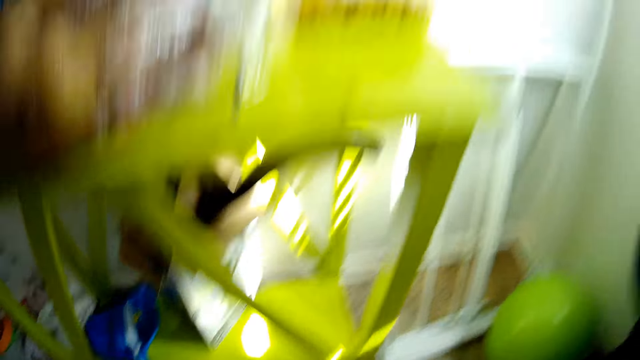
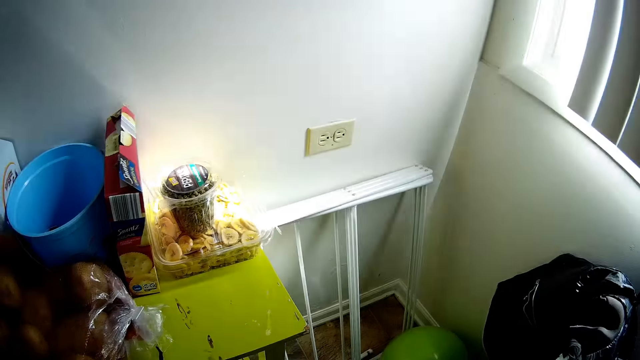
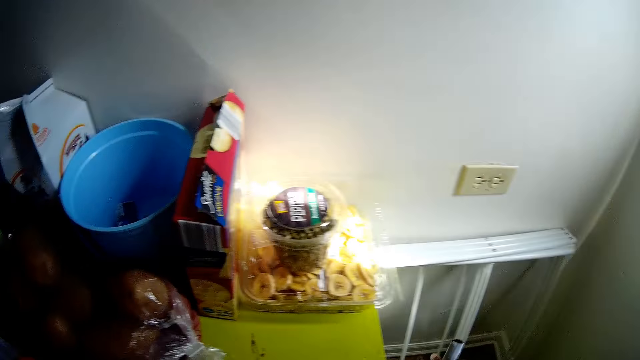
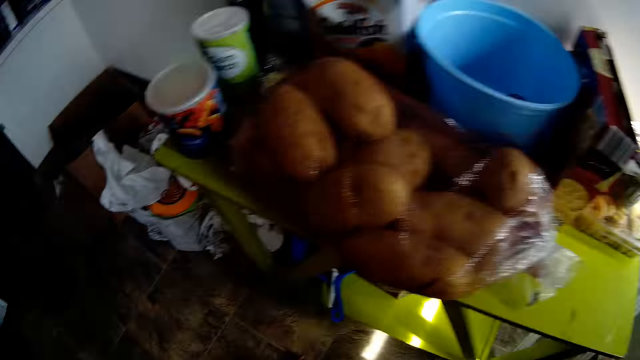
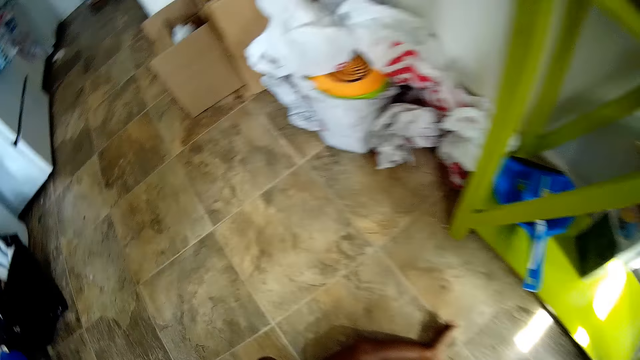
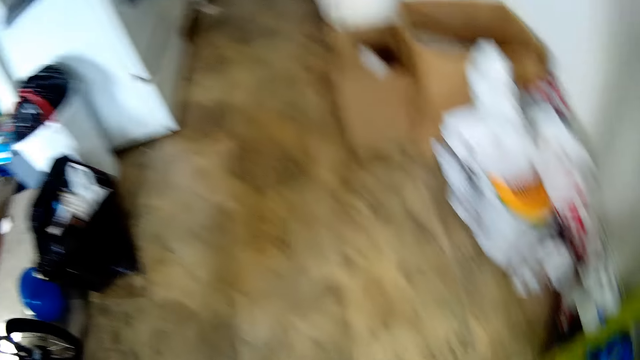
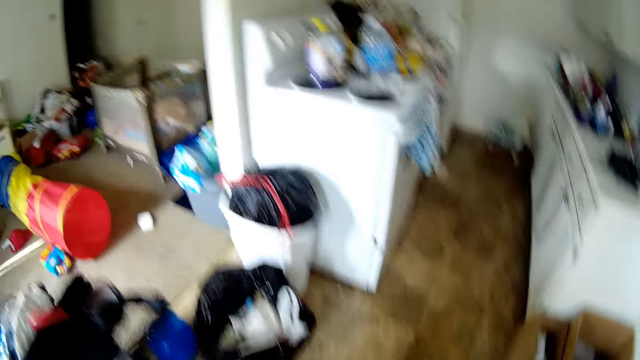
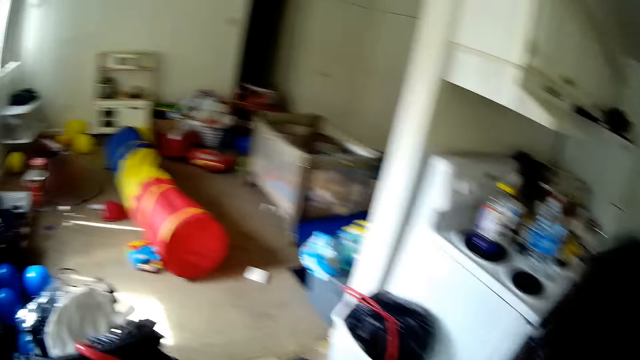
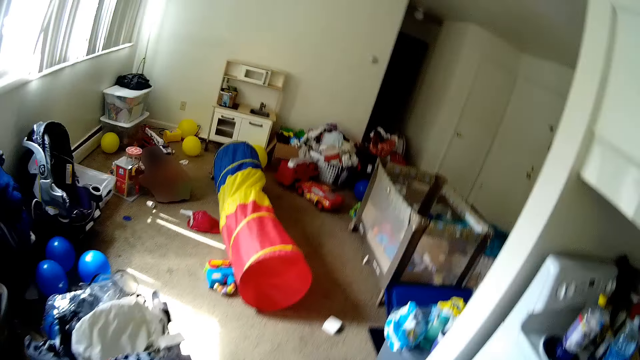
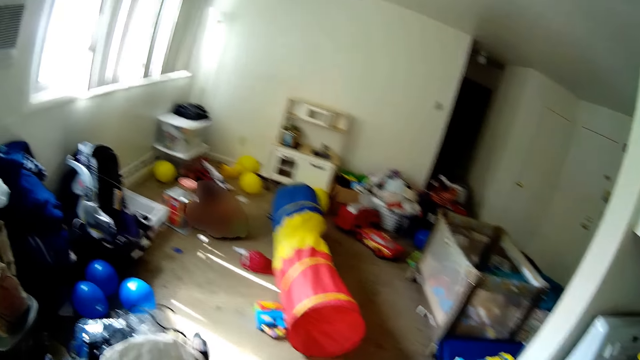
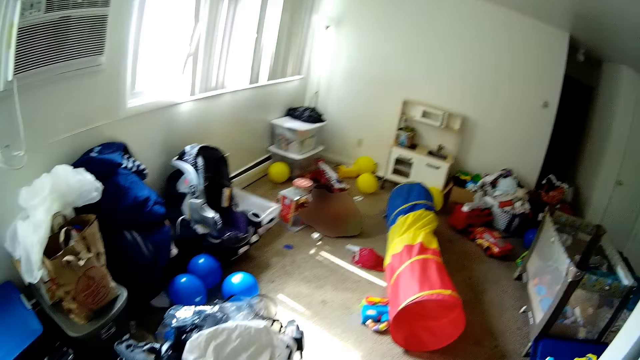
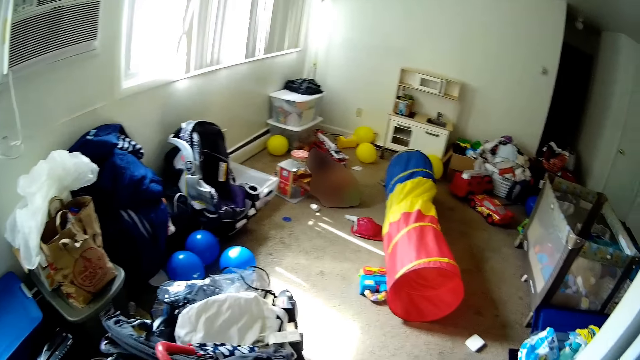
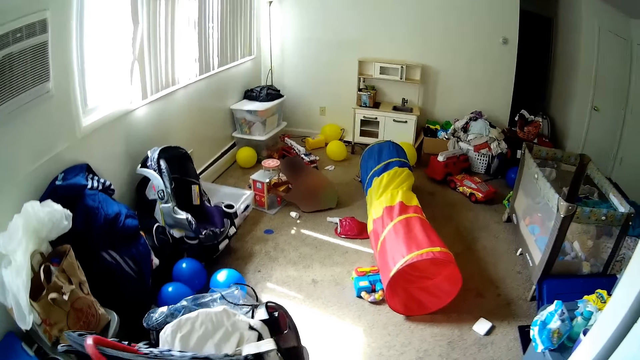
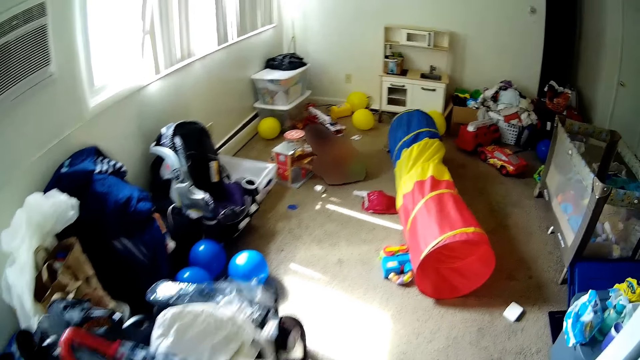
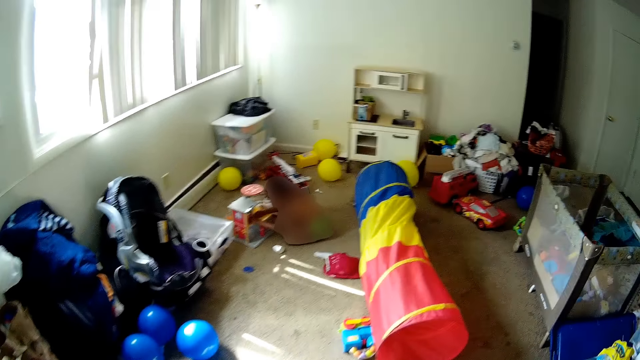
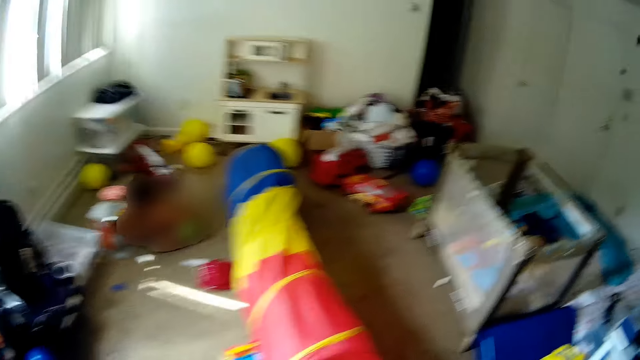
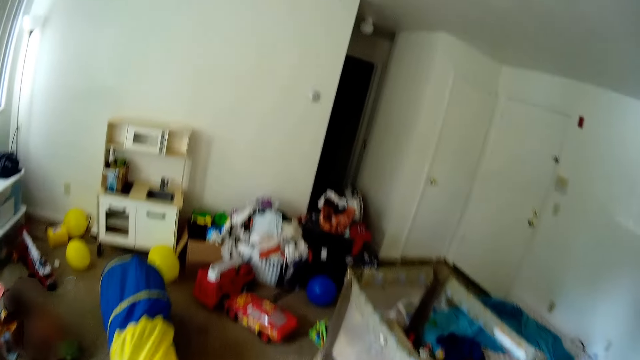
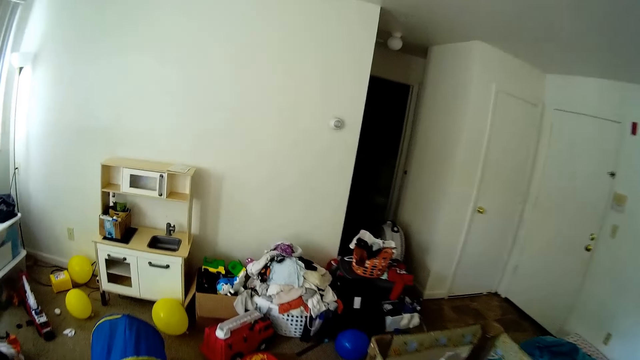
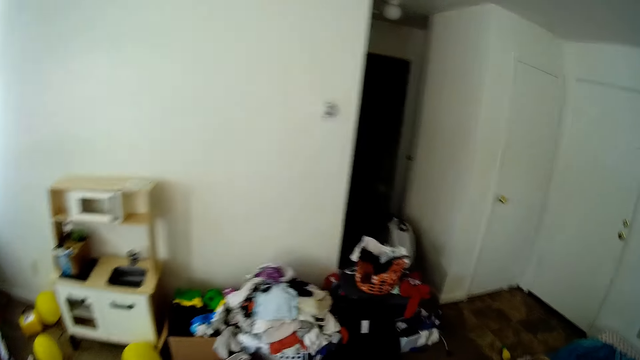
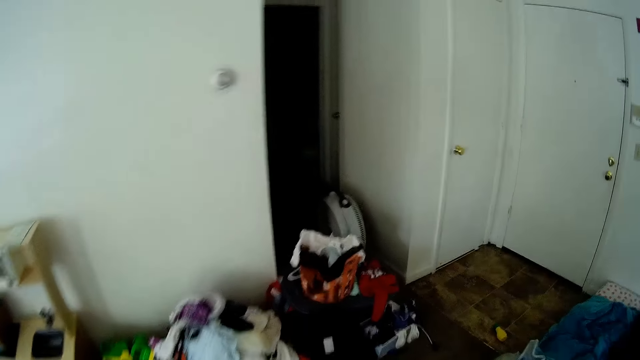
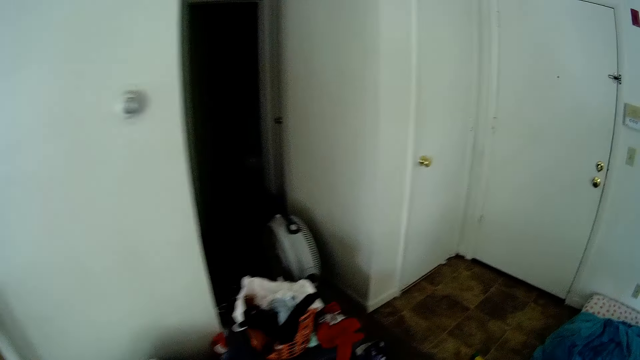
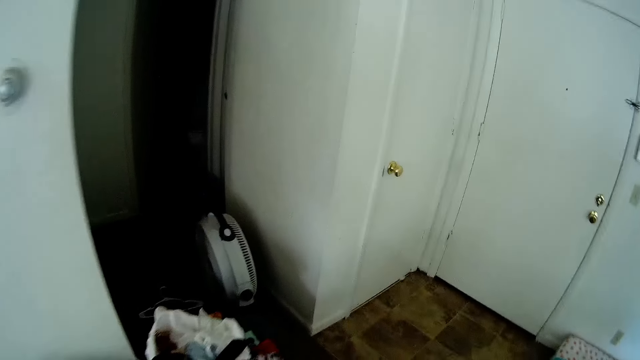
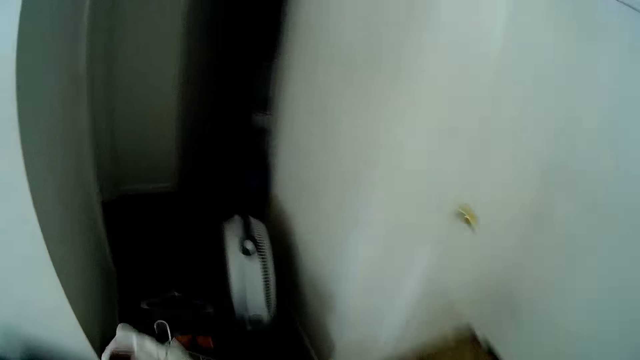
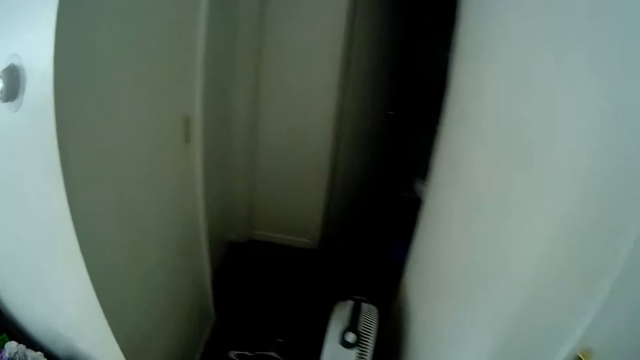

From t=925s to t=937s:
The camera wearer places the packer and brush under the table with her left hand. She looks around. She walks around. She moves a baby carrier with her left hand. She walks to the bathroom.

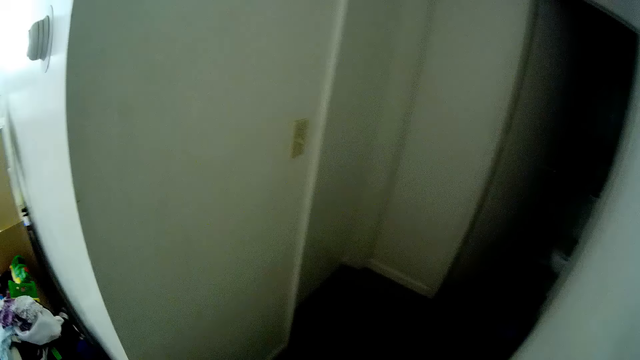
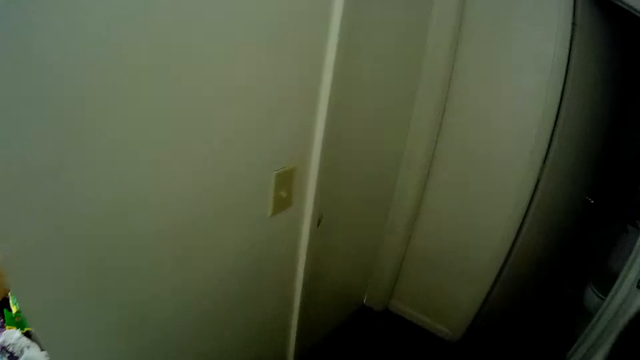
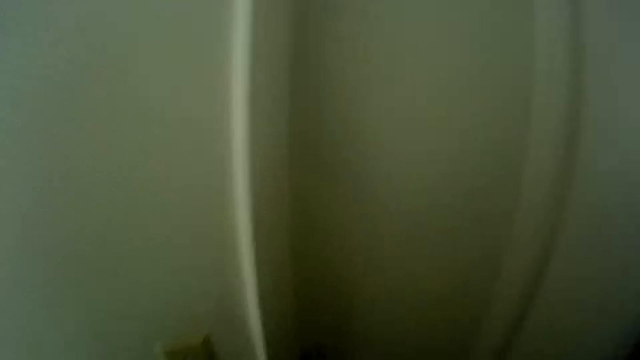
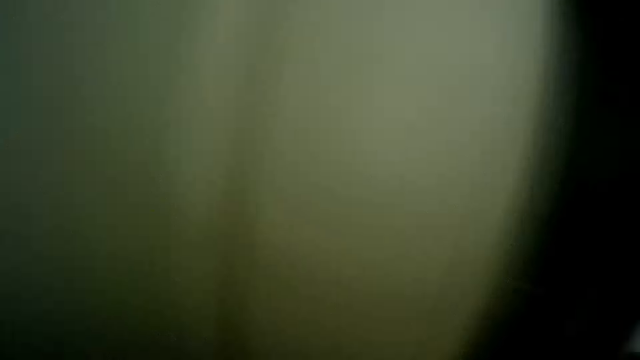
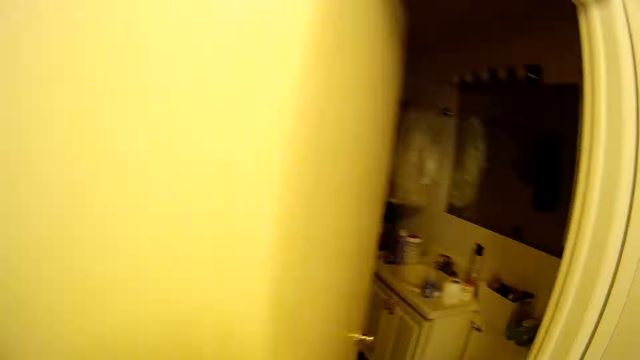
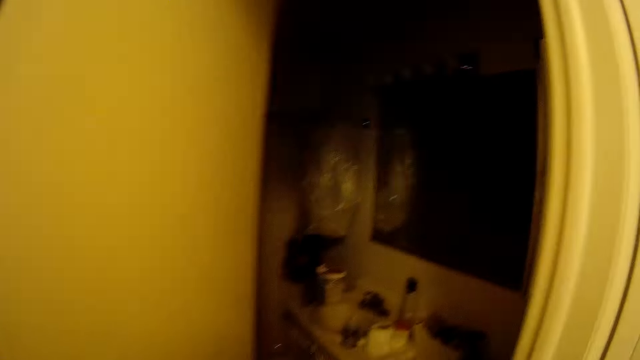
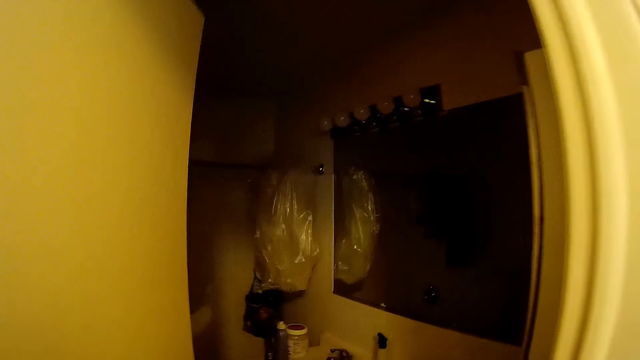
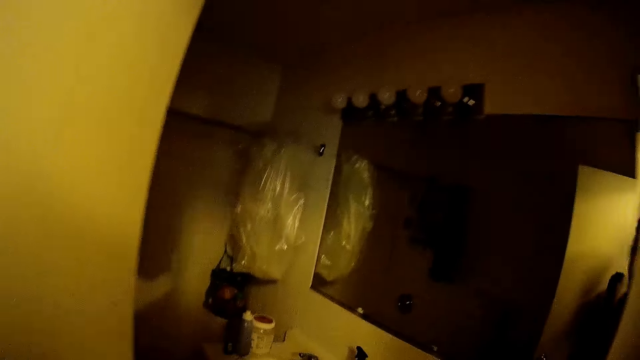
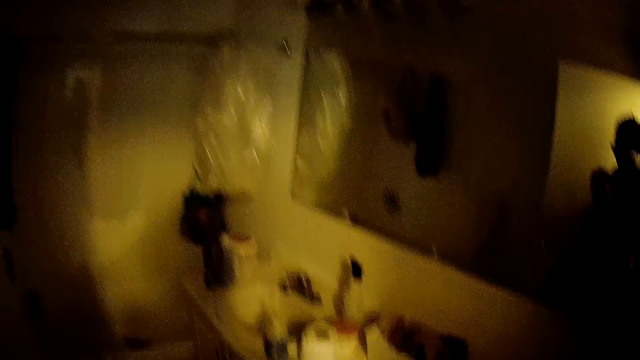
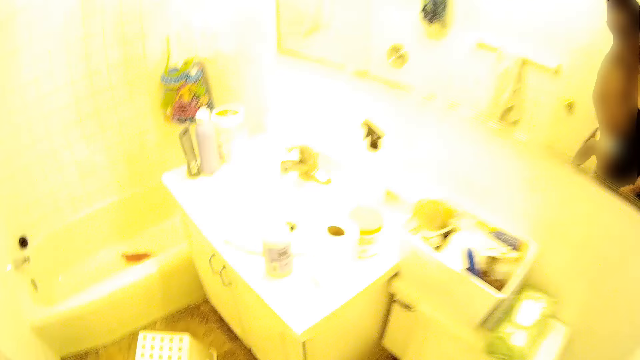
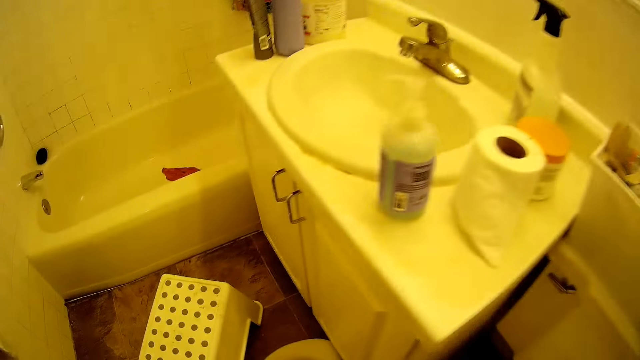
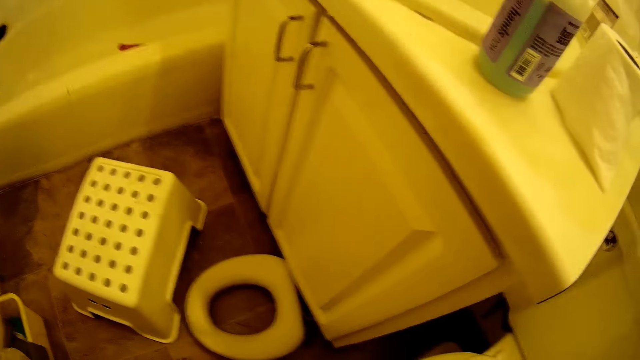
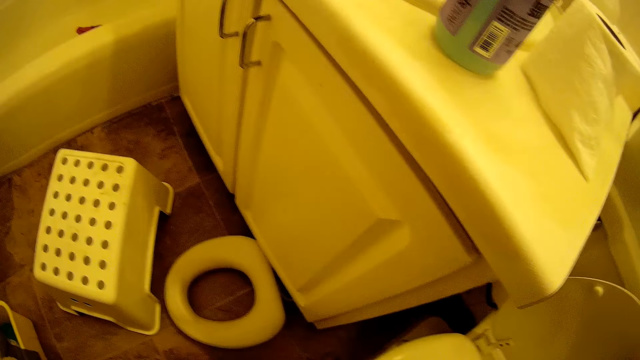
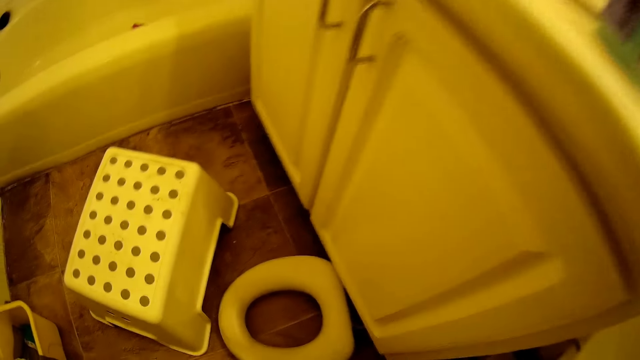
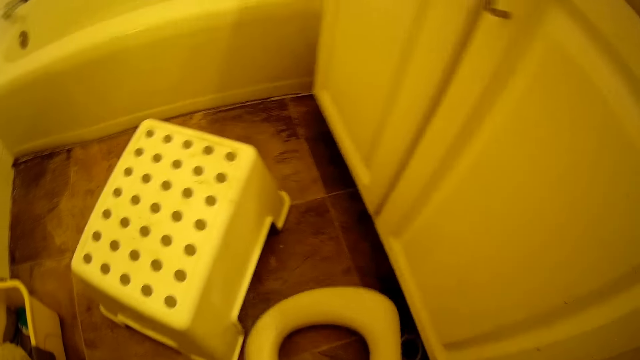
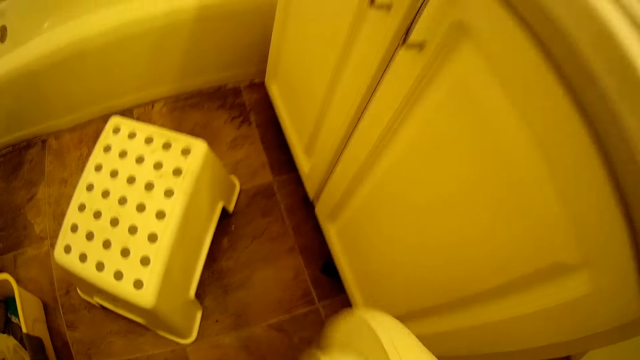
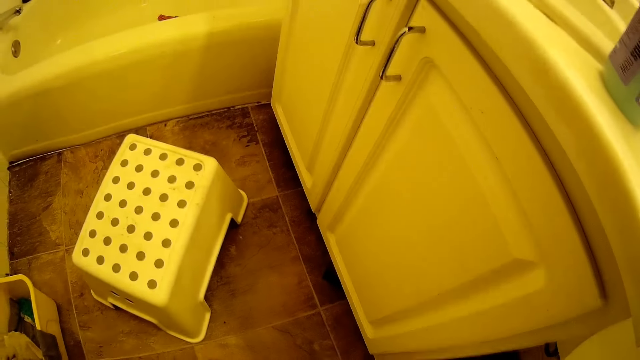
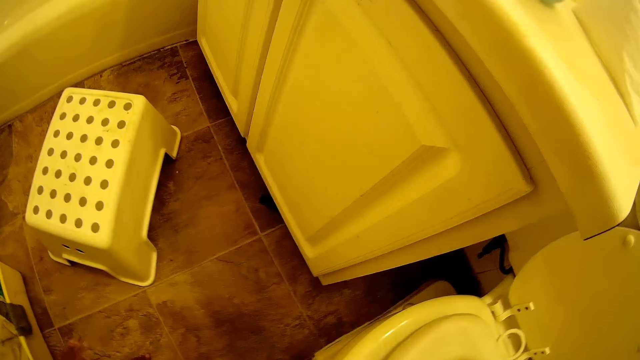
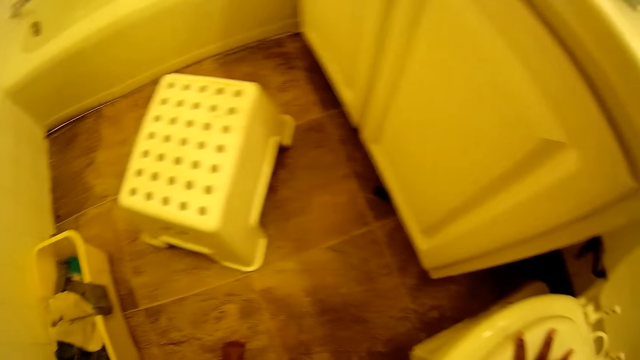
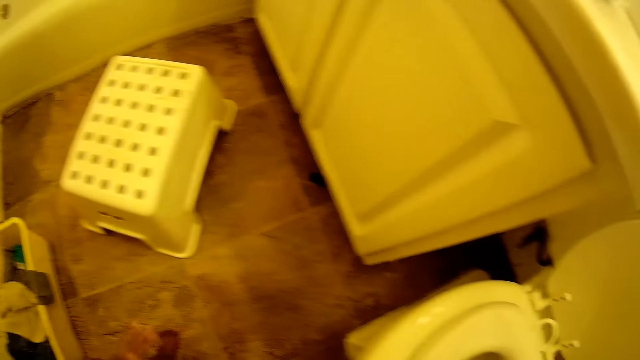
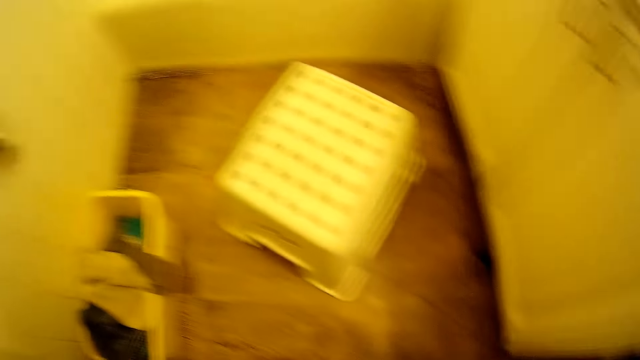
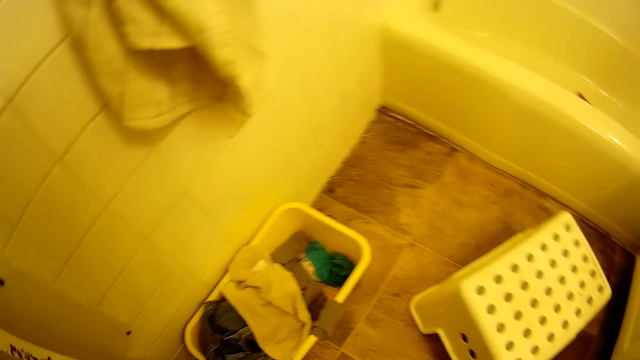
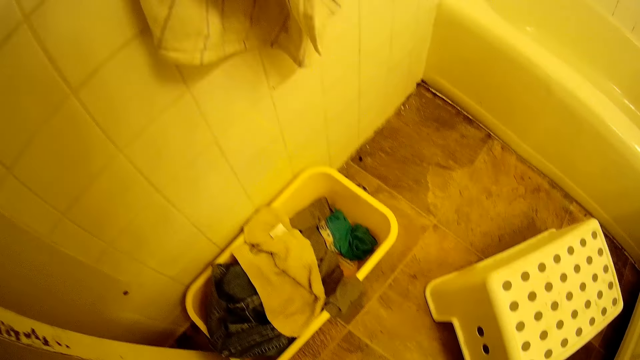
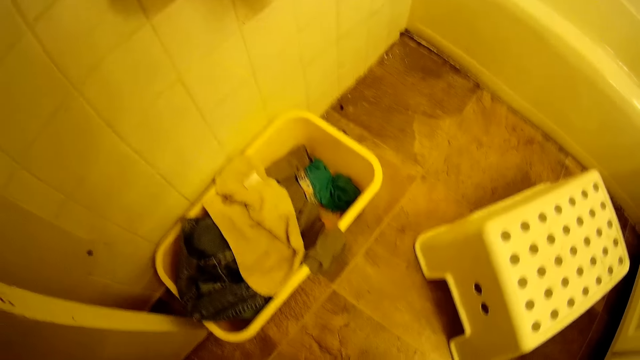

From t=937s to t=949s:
The camera wearer switches on the light with her left hand. She opens the bathroom door with her left hand. She switches on the bathroom light with her left hand. She opens the lid of a toilet with her right hand. She picks up the closet seat from the floor with her right hand. She places the closet seat on the toilet with her right hand. She looks around.
